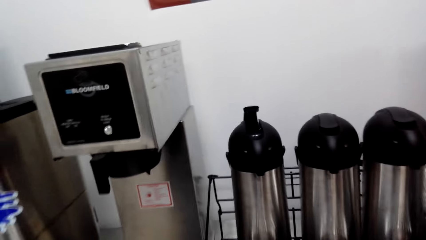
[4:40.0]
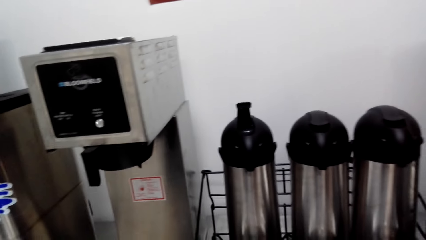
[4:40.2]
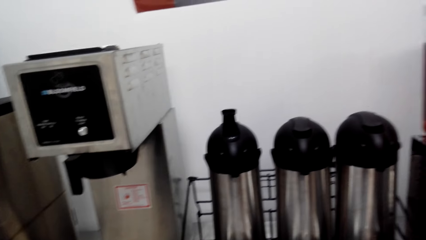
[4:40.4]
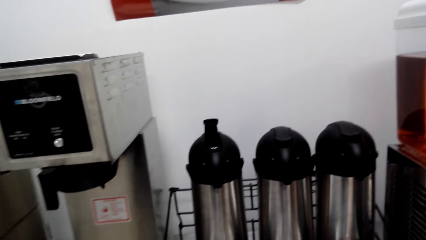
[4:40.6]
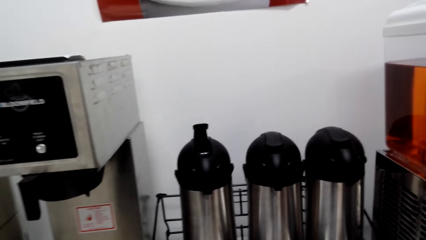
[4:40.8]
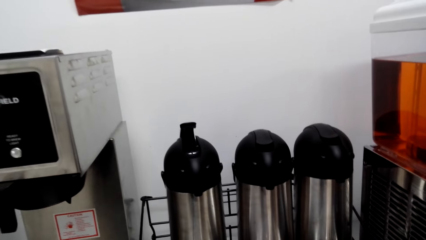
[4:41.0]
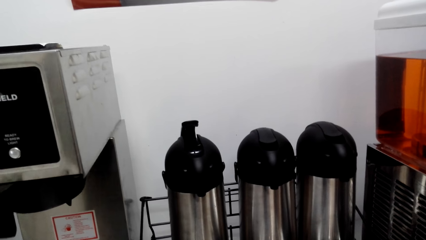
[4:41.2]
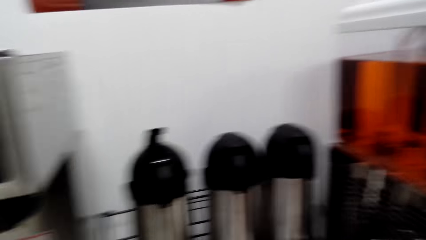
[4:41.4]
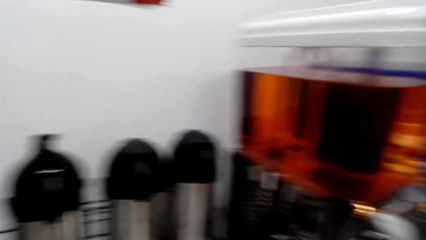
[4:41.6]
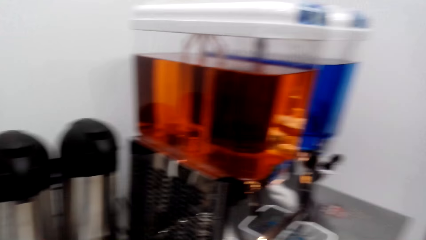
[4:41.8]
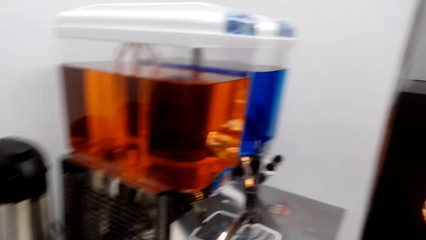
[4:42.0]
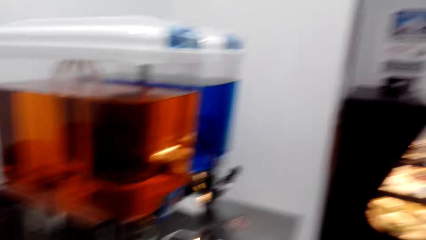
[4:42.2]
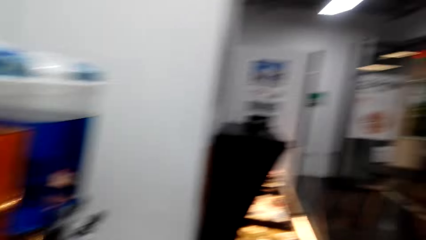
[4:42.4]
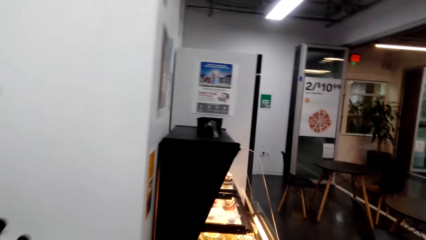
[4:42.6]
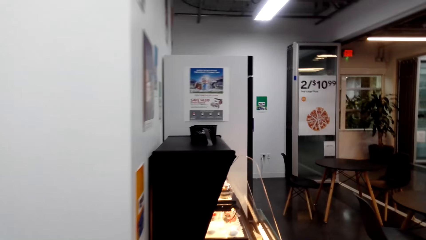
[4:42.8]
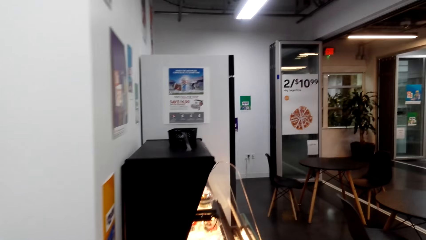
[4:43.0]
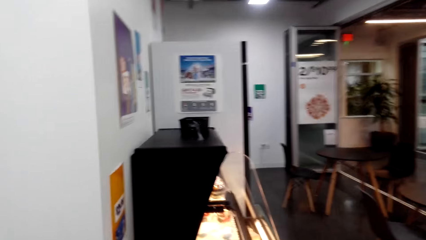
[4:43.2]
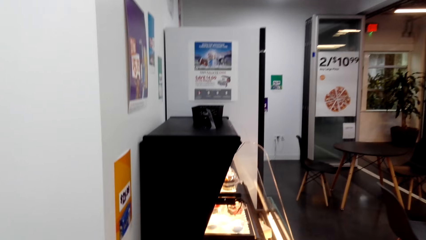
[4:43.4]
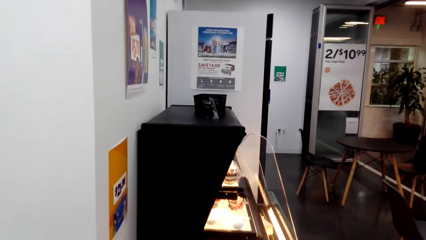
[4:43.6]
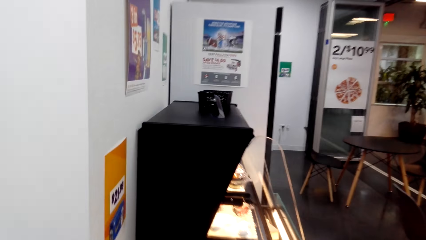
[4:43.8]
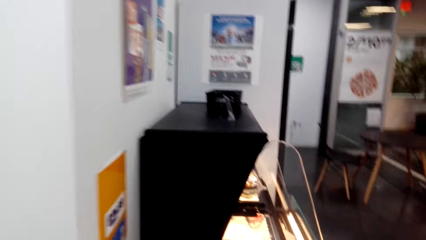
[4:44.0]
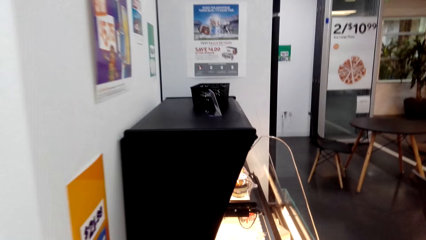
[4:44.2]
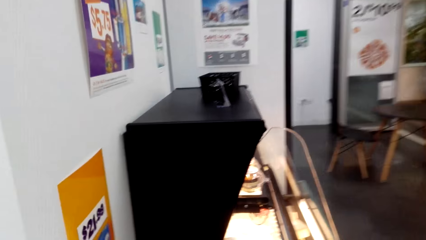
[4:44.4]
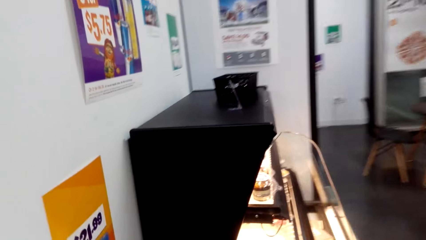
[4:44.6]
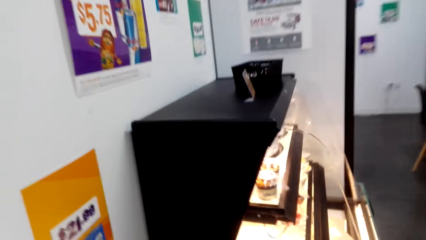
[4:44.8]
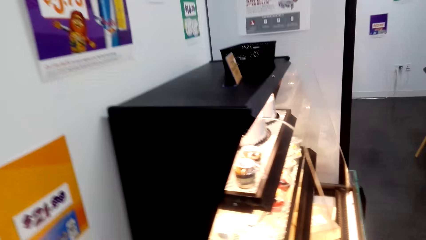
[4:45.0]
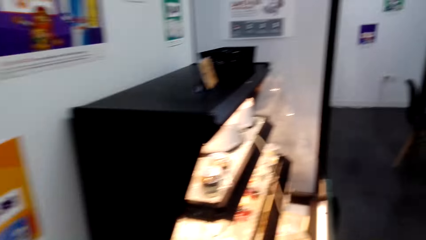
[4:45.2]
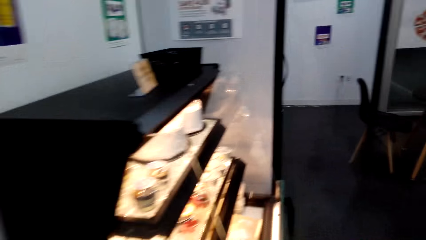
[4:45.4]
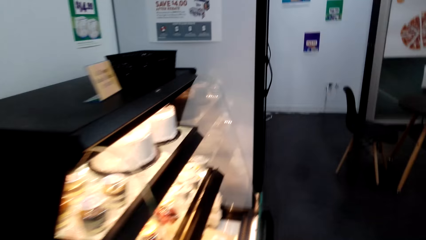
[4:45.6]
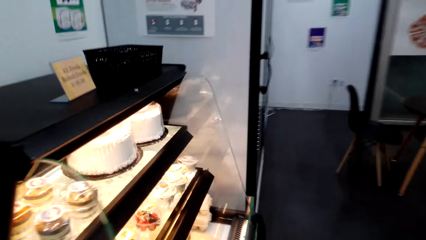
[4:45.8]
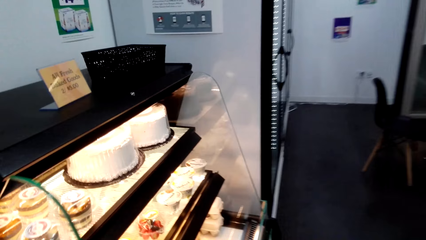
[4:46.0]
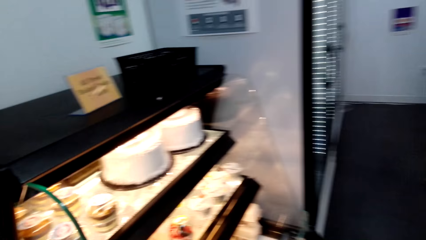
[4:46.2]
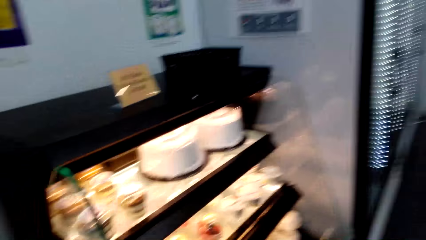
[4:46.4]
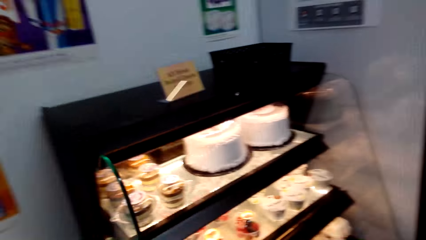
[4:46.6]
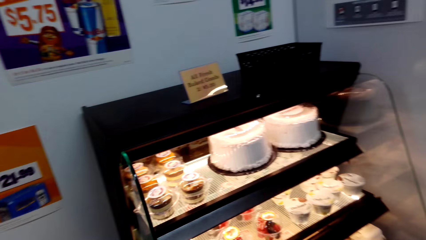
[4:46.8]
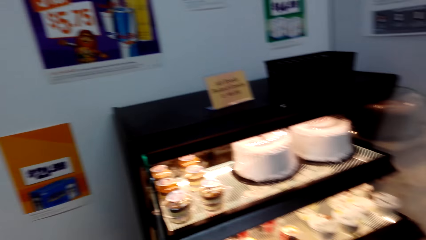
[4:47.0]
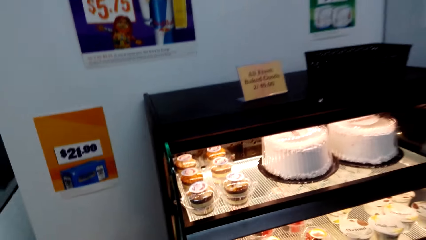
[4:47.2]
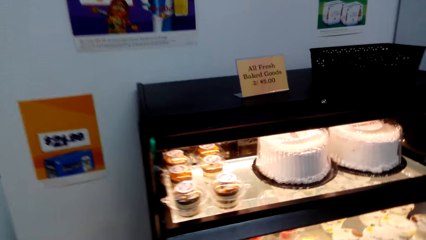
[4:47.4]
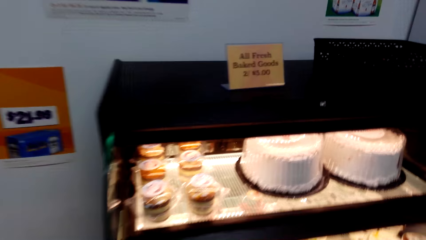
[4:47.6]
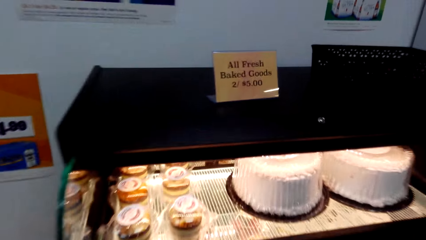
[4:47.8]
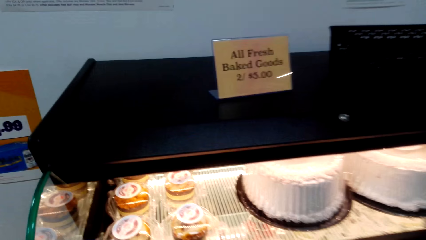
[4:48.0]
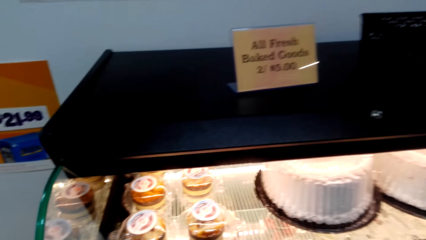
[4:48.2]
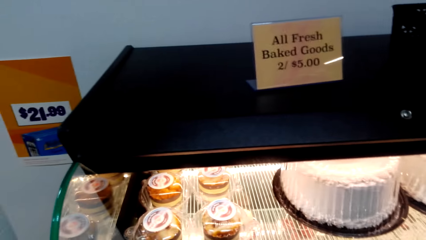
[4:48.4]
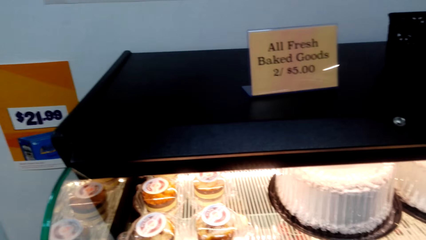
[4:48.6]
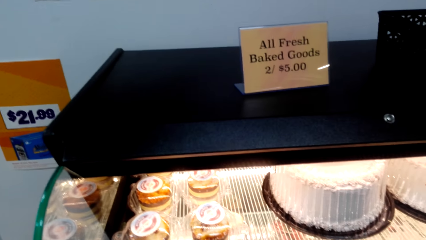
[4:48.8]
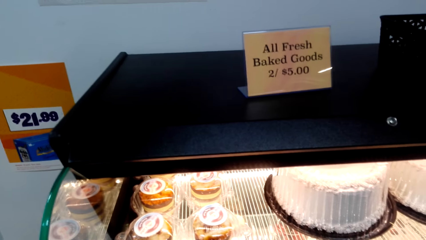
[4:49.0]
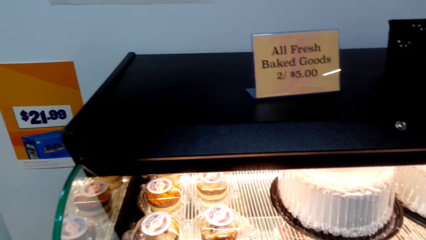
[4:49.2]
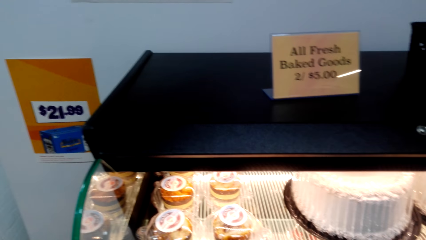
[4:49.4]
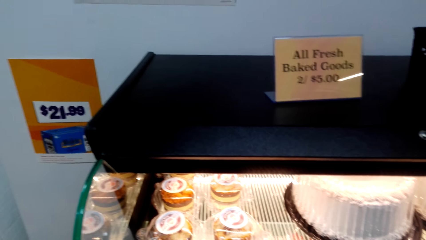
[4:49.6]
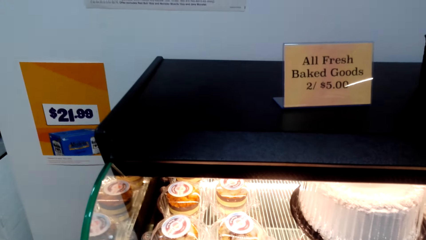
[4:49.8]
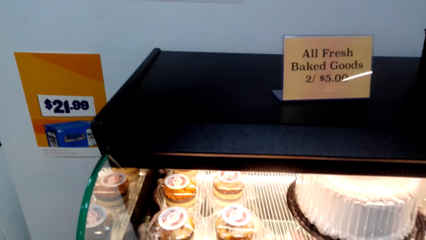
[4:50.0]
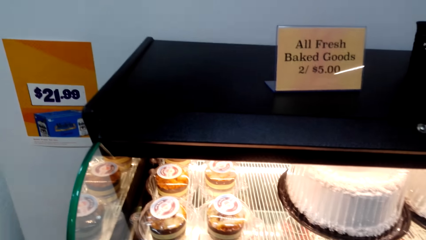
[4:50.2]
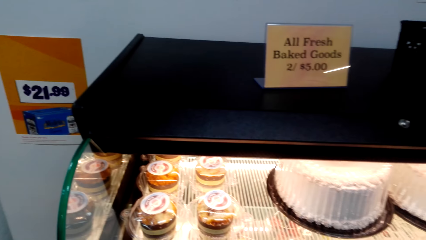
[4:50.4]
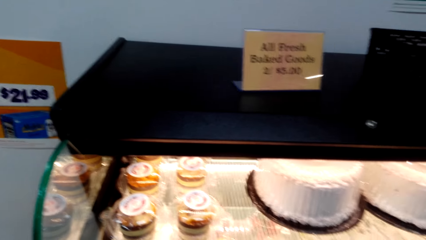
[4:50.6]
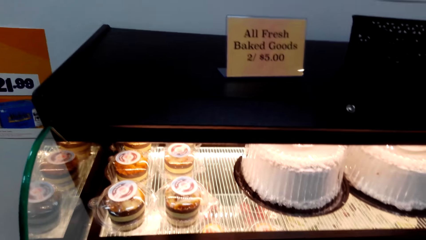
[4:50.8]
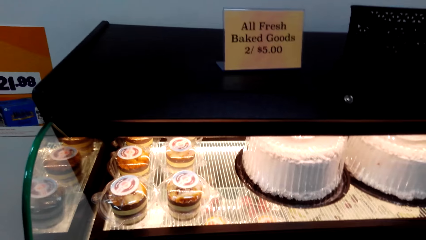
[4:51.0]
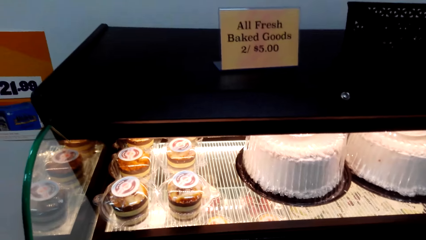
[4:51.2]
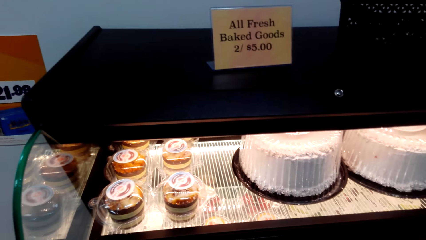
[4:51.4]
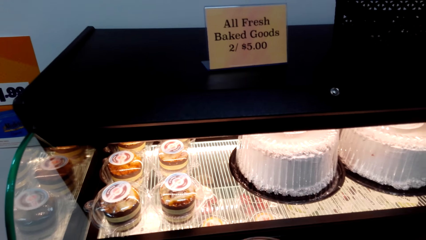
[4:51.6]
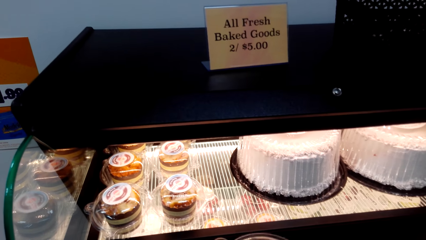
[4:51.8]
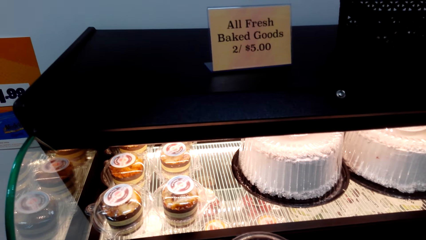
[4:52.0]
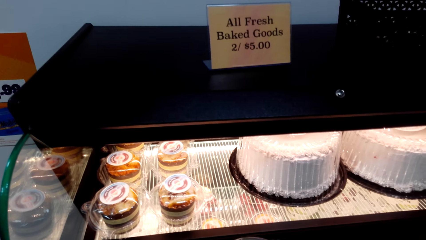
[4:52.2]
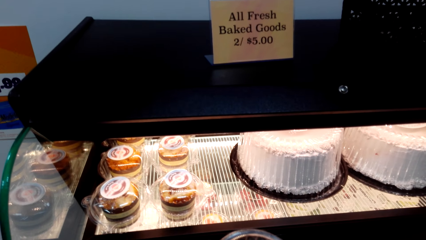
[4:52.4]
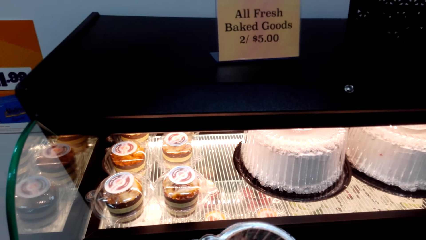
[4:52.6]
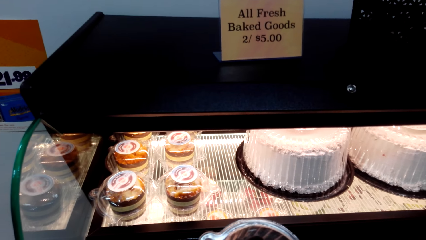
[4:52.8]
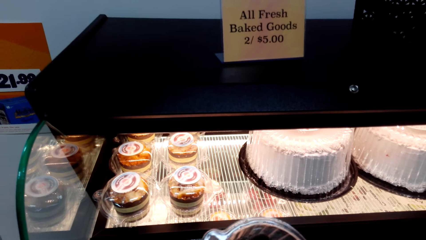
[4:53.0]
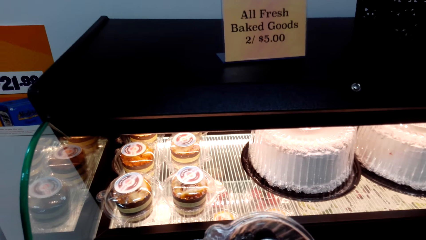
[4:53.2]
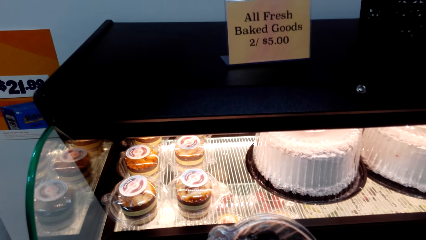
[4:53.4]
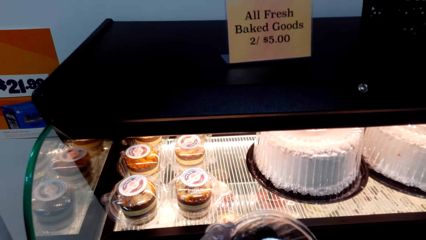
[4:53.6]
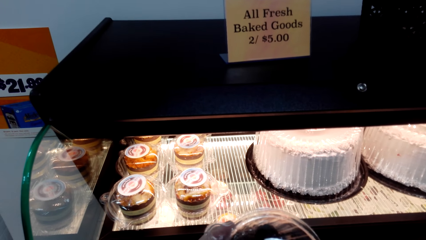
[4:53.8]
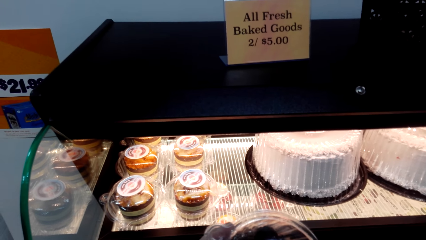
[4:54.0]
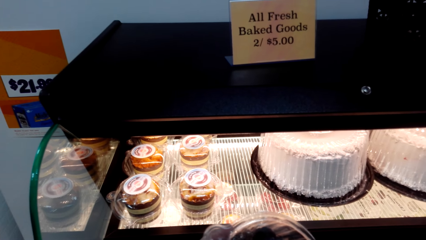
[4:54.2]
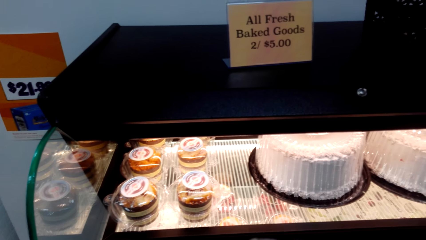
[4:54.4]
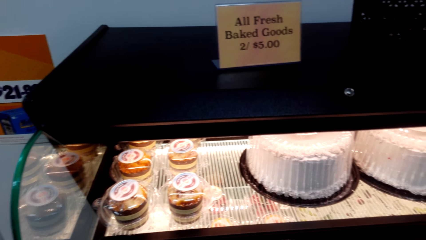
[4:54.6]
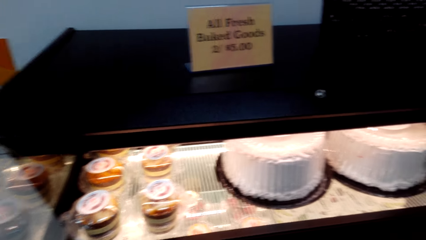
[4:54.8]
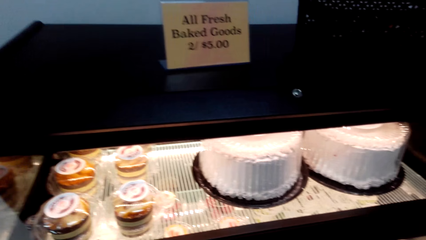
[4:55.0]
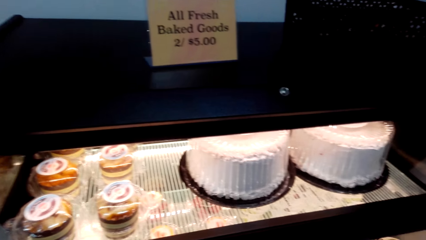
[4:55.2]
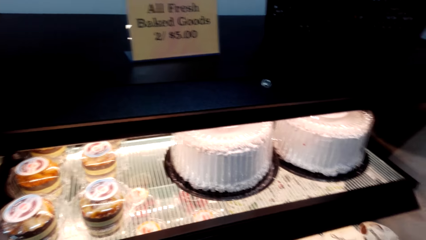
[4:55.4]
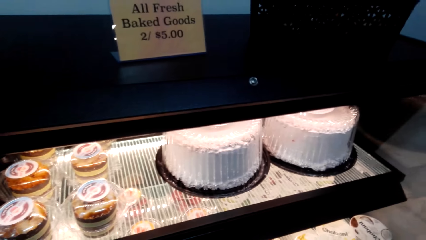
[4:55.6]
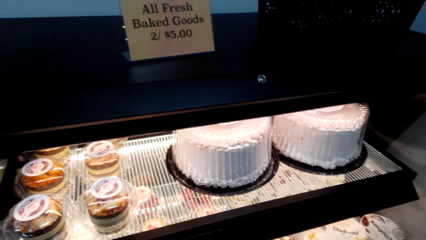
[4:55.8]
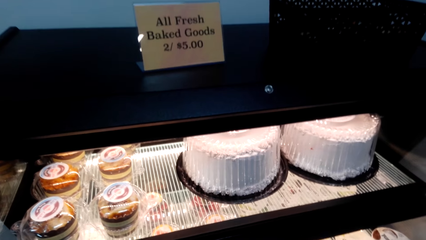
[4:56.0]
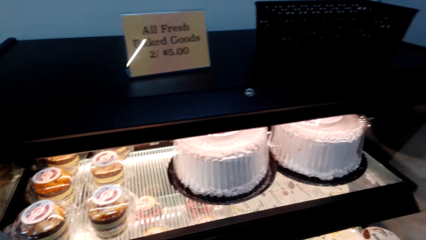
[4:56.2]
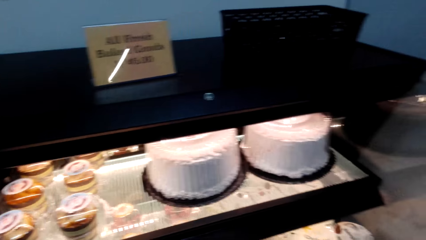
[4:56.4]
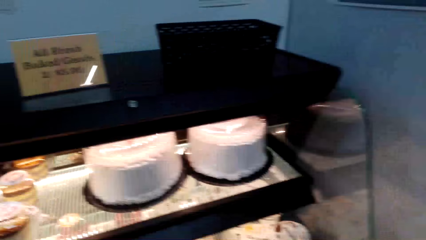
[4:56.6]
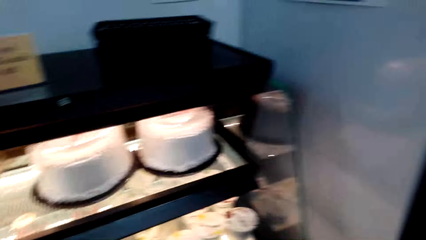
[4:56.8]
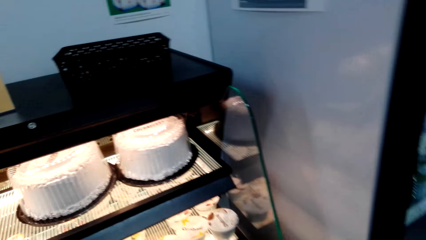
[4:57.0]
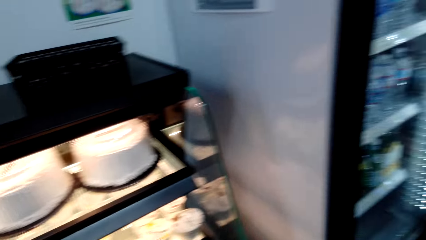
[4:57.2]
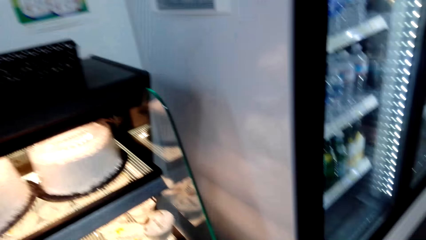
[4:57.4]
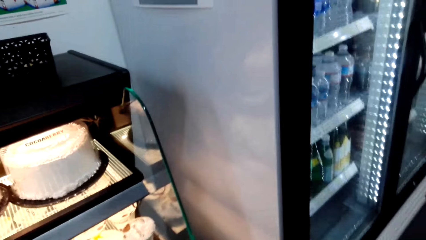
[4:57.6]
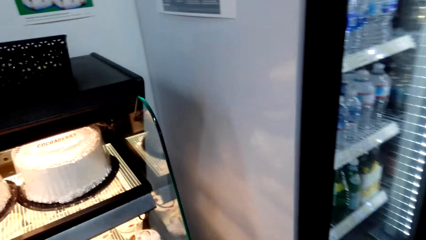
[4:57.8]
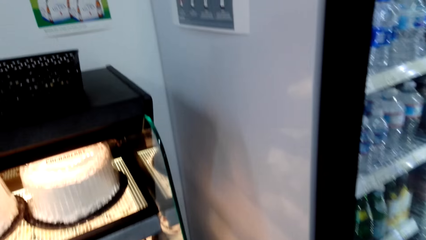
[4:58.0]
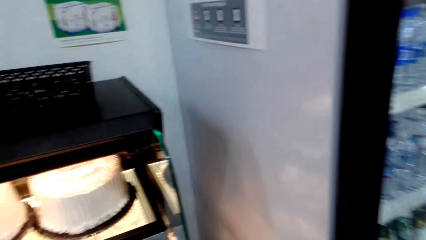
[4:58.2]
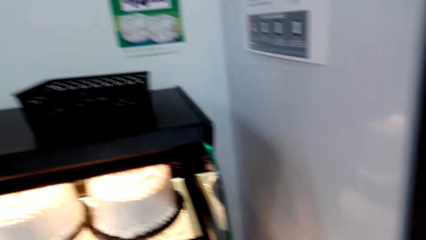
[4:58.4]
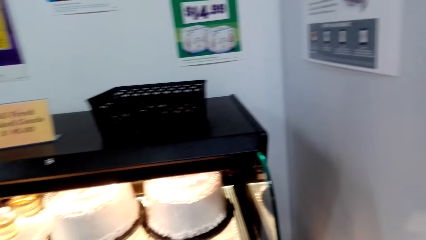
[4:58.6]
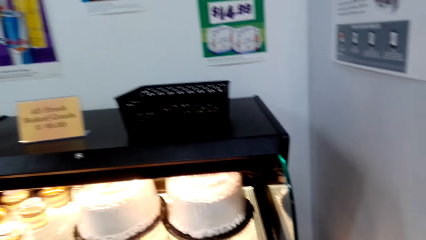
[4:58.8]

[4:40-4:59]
The camera wearer moves around. They gaze at desserts in the chiller display. They hold a dessert. They gaze at the desserts in the chiller display.
